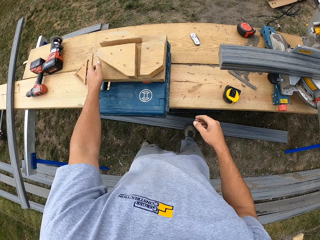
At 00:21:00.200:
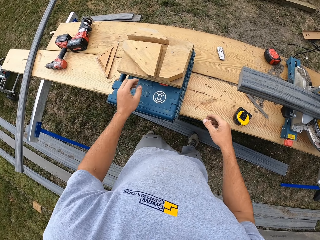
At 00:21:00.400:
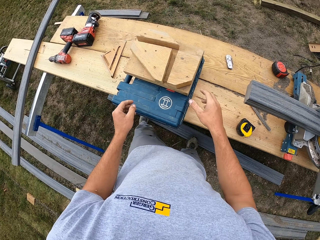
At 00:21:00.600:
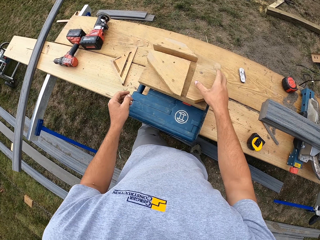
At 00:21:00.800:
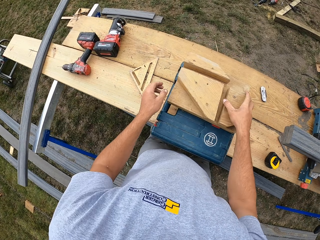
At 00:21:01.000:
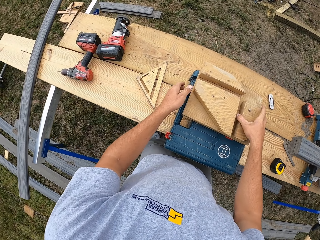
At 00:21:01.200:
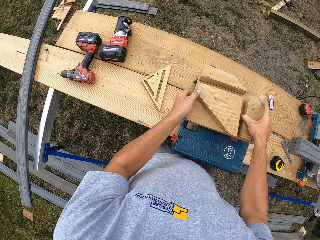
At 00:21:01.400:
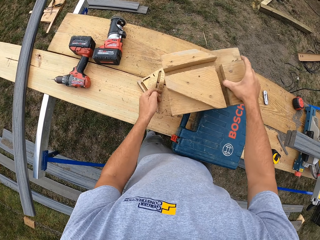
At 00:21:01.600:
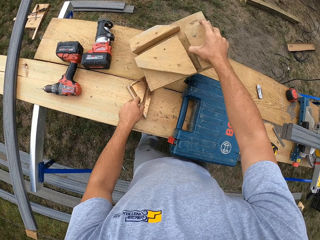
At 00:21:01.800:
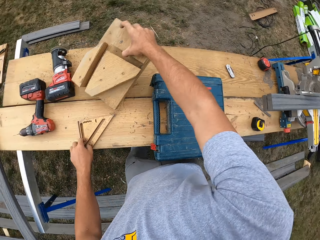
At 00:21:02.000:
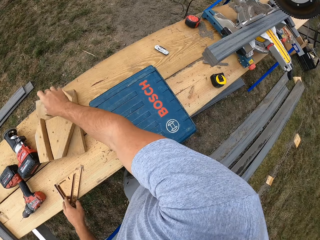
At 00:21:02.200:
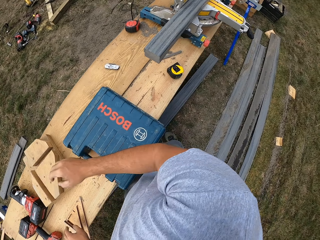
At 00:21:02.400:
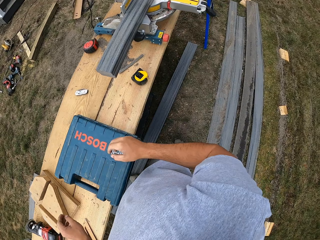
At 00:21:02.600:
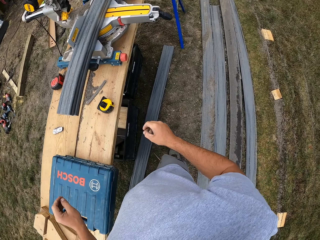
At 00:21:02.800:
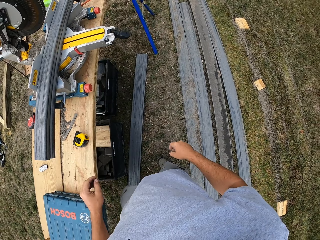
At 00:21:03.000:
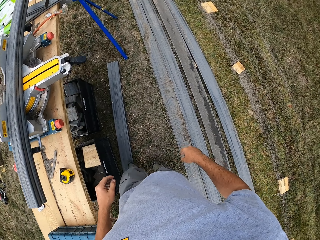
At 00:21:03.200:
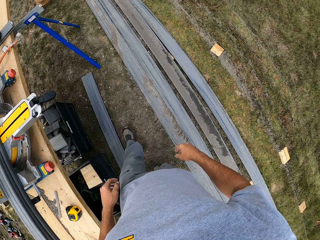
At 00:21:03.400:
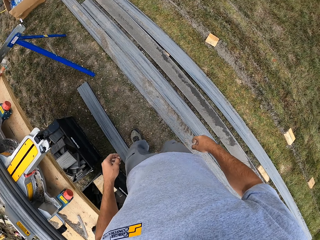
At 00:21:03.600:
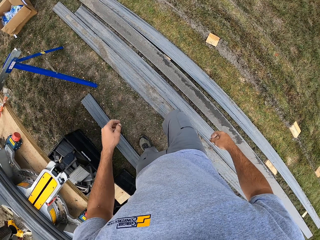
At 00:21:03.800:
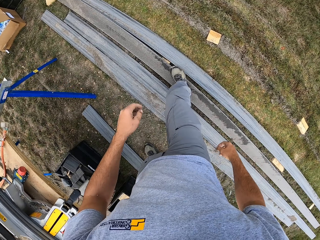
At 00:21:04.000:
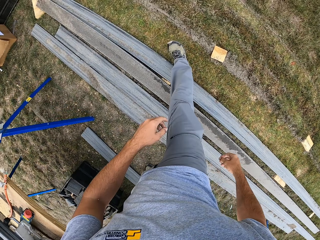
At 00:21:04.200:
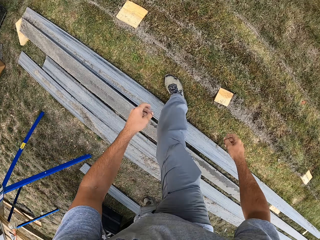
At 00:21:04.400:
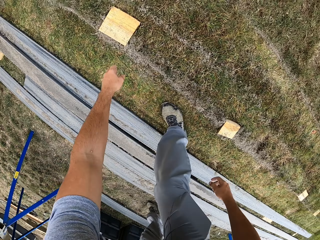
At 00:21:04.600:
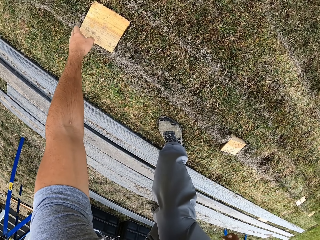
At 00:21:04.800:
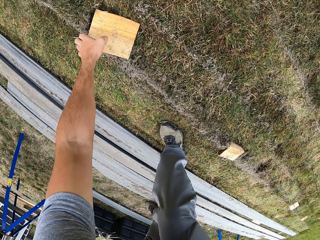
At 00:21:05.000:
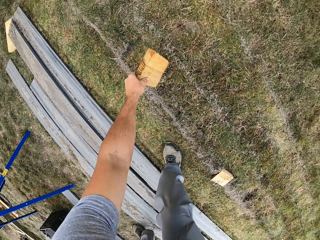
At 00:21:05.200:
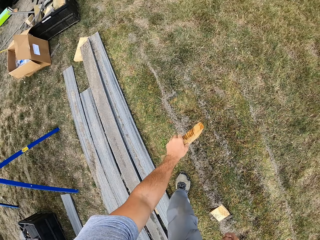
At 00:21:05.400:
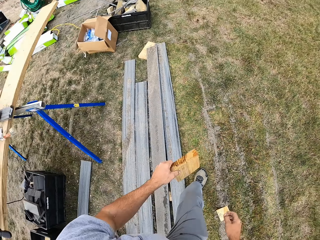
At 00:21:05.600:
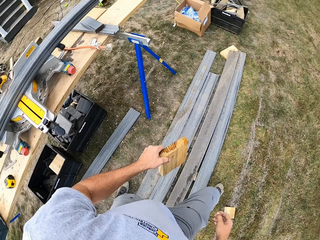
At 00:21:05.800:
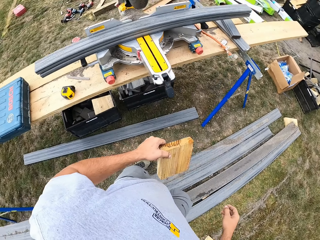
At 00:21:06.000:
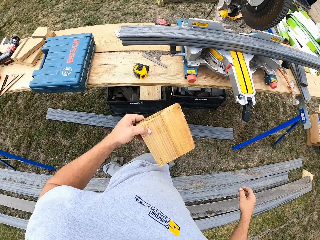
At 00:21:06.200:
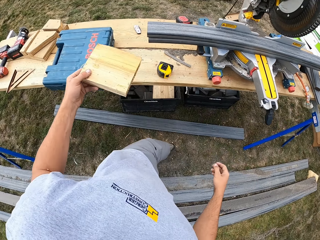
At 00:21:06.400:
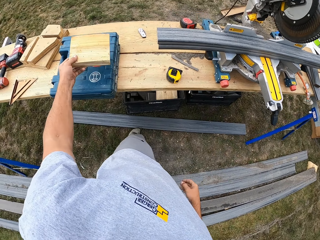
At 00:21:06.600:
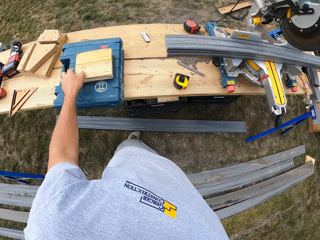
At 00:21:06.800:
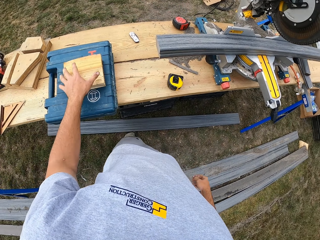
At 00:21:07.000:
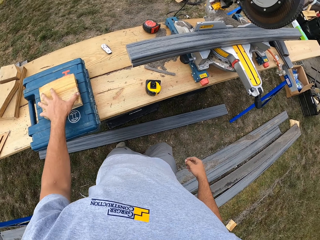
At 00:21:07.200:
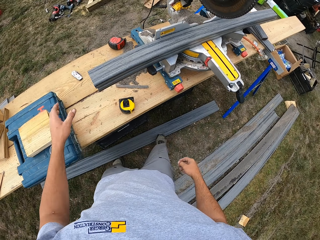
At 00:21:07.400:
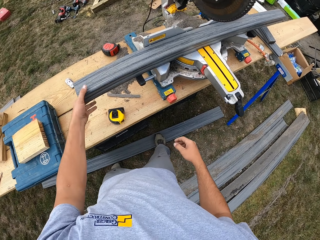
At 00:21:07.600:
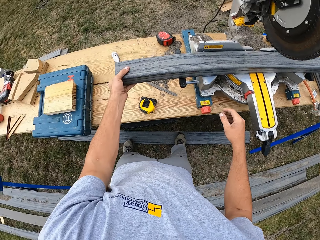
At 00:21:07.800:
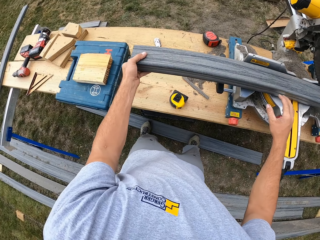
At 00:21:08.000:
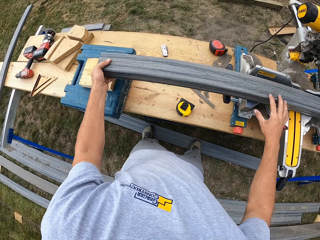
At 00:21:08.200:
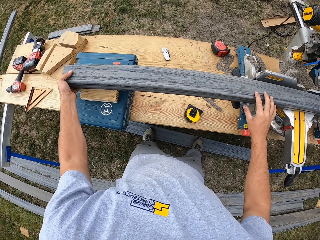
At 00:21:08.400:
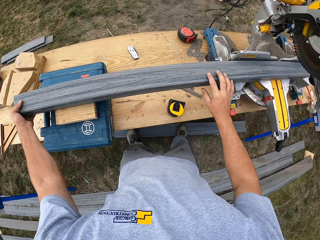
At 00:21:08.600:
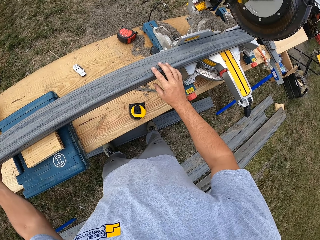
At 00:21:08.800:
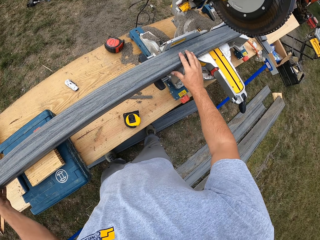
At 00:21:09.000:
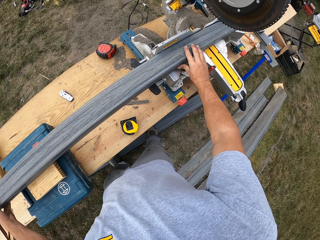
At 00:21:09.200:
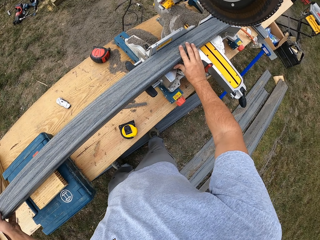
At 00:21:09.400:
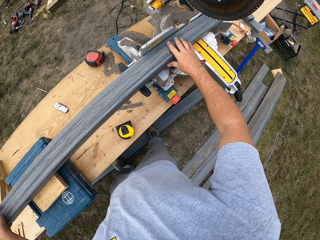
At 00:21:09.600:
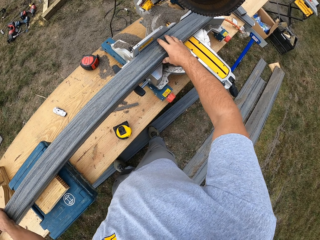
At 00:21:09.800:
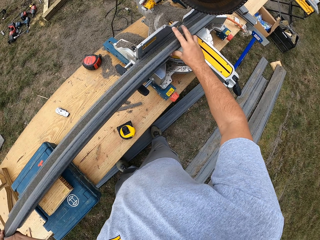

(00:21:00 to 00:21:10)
The camera wearer takes a block of wood. They put down the block of wood. They walk around. They pick up the wood from the ground. They place the wood on top of the tool kit. They take a metal rod and push the metal rod to the left side.

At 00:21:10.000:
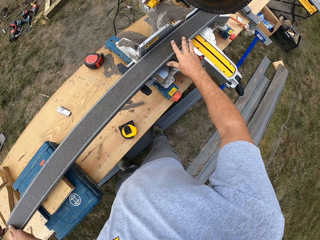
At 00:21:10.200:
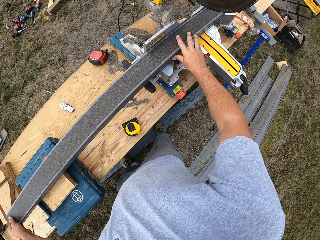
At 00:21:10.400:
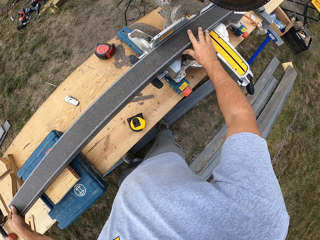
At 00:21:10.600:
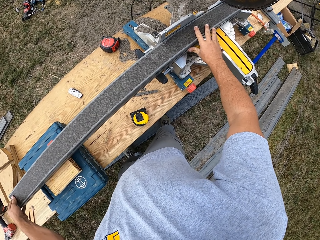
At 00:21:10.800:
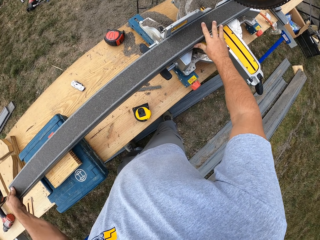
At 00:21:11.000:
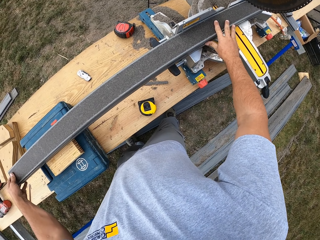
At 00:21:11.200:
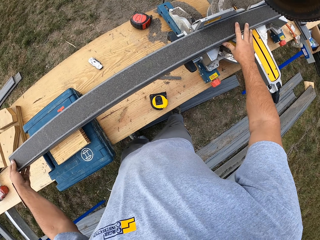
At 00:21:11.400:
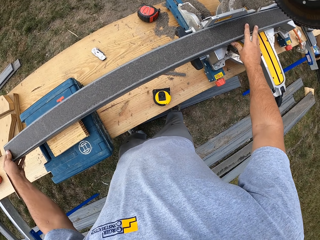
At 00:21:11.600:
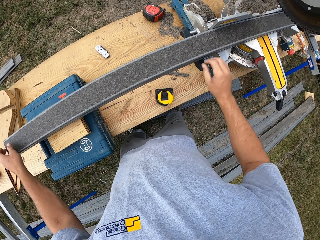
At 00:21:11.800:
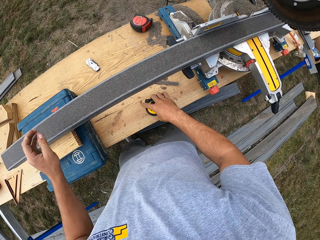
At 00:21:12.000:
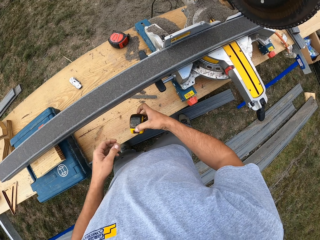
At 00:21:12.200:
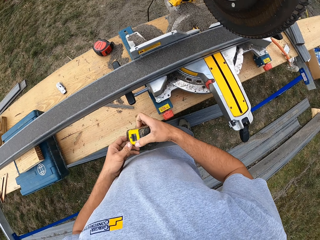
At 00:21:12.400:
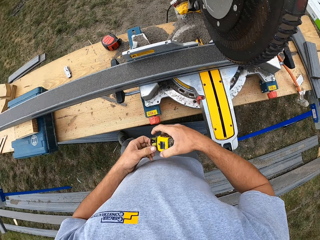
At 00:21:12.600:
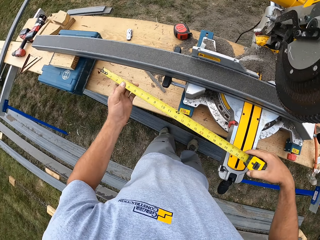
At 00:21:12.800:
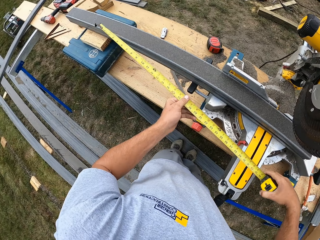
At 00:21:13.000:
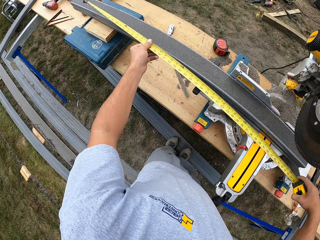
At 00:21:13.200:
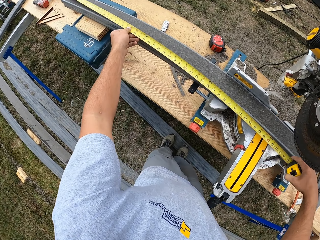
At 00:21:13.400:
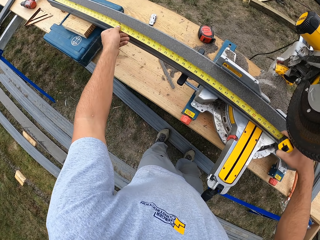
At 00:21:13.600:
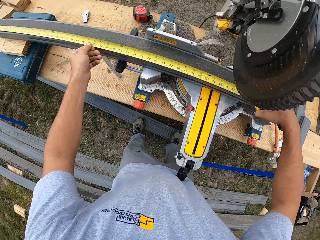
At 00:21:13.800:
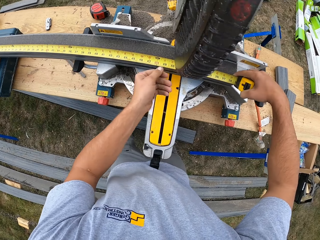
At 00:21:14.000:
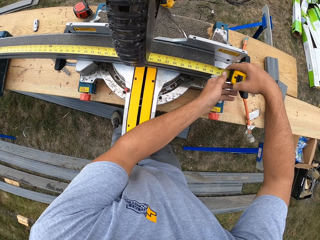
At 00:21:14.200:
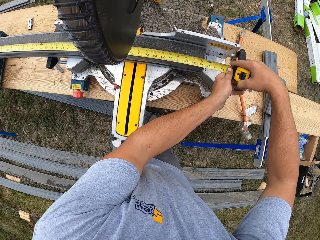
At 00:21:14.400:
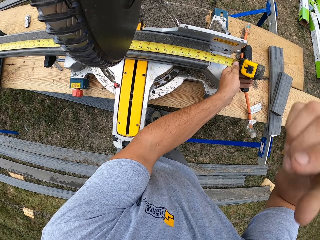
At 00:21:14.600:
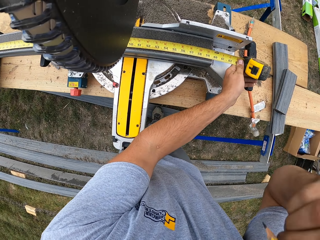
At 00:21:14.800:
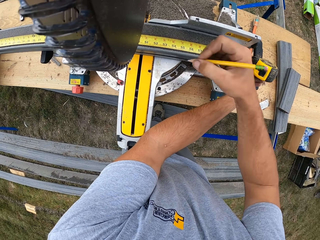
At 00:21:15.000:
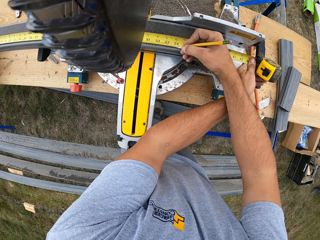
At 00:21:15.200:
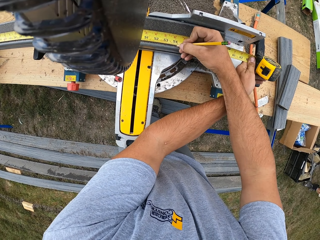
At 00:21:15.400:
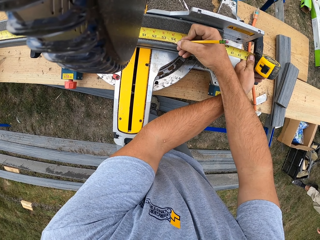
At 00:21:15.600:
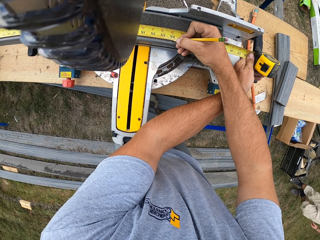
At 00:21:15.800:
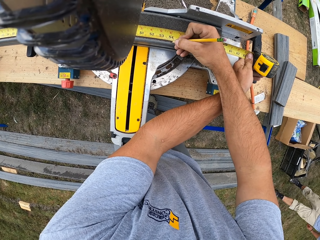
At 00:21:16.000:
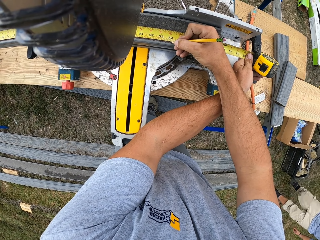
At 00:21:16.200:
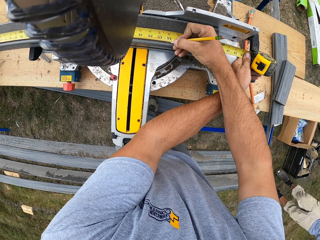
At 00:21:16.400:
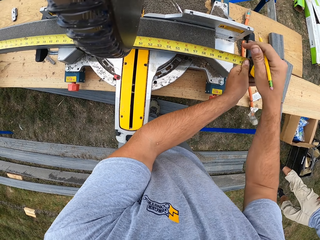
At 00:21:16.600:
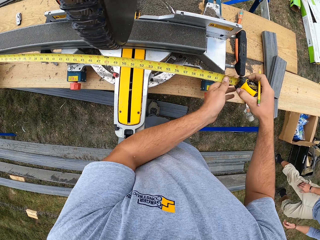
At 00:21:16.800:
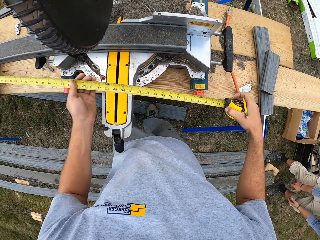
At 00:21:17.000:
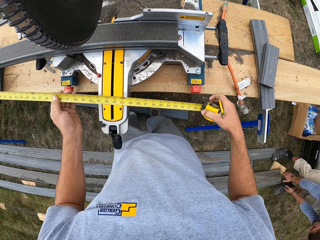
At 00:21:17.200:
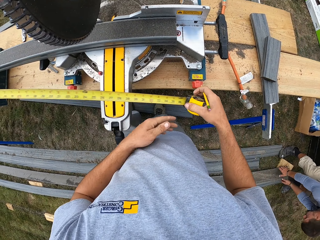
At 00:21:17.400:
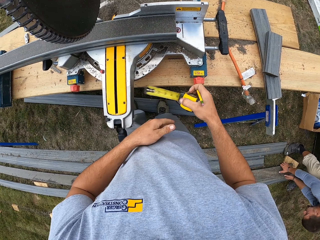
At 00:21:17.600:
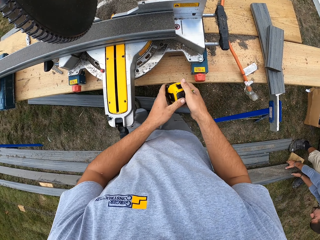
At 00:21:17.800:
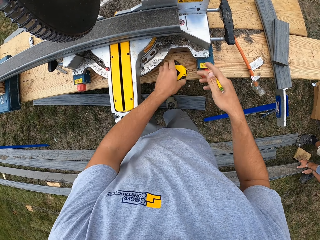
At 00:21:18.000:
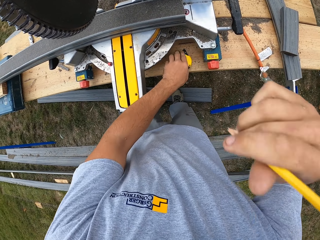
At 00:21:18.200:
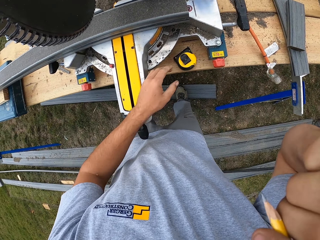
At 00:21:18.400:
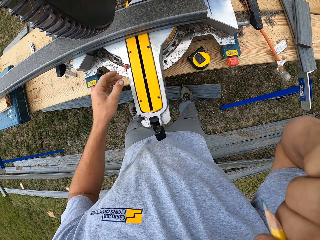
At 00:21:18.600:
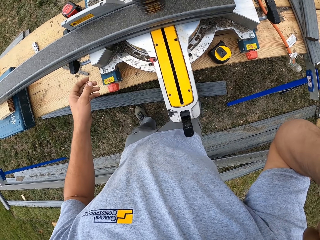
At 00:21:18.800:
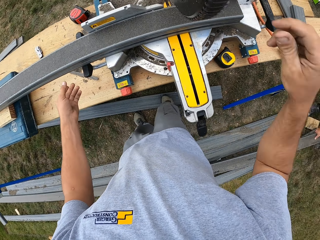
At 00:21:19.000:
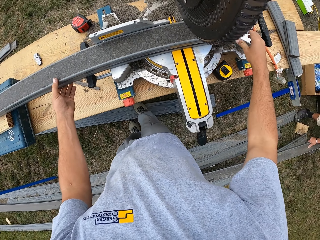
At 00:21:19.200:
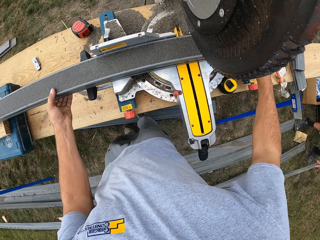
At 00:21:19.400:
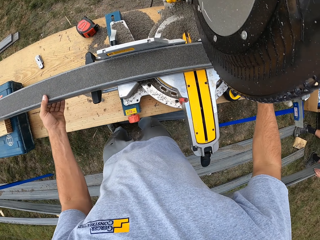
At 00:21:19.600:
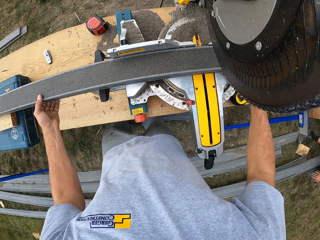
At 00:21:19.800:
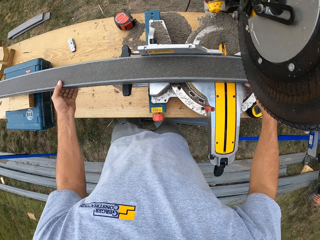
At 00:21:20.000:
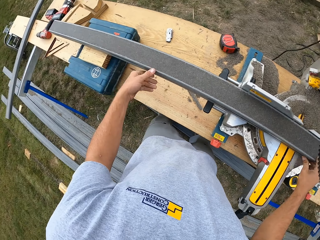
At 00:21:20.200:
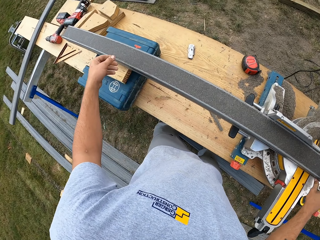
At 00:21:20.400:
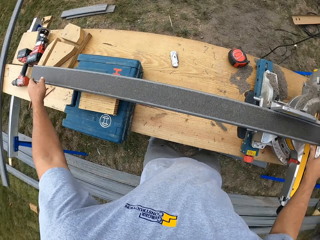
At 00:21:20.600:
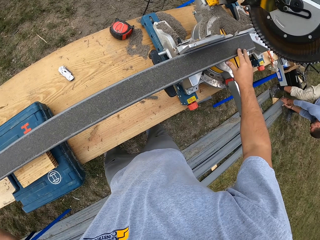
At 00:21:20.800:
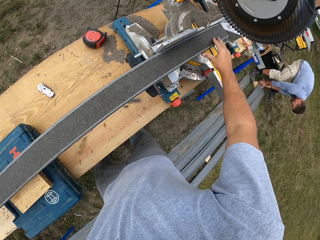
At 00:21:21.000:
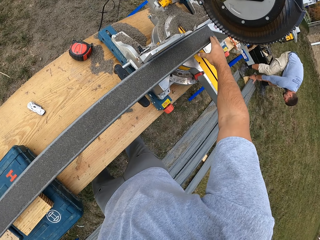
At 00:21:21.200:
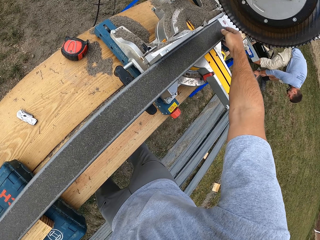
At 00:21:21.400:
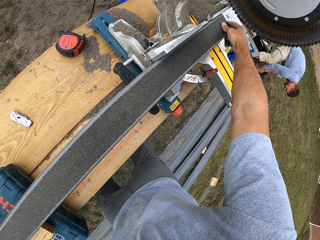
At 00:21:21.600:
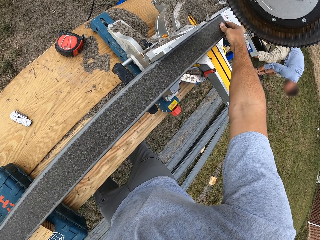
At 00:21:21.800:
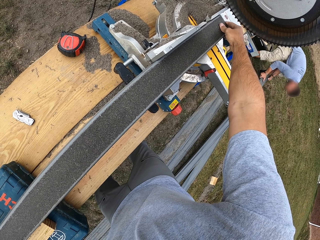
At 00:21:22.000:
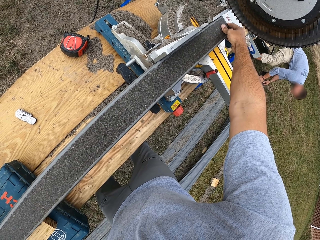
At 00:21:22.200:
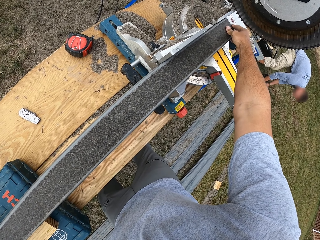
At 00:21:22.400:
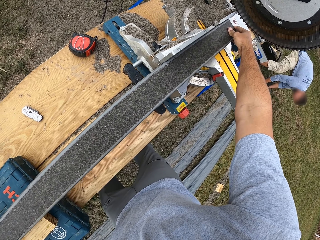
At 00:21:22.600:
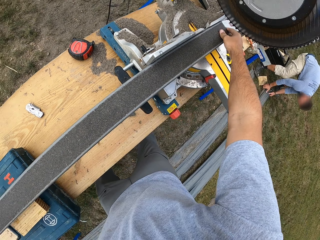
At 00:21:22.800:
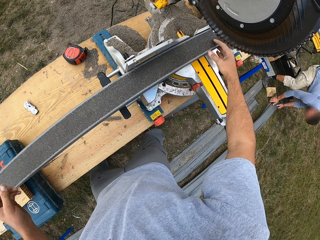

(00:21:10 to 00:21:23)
The camera wearer fixes the metal rod. He turns the metal rod. He fixes the metal rod. He picks up a tape measure. He opens the tape measure. He measures the metal rod. He takes a pen. He draws a line on the wood using the pencil. He closes the tape measure. He places the measuring tape on the wood. He puts the pen on his head. He pushes the metal rod. He fixes the metal rod.
